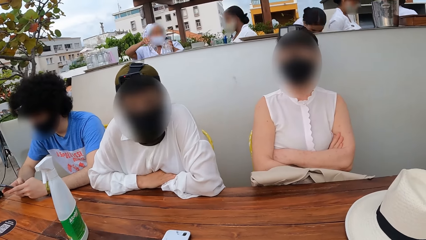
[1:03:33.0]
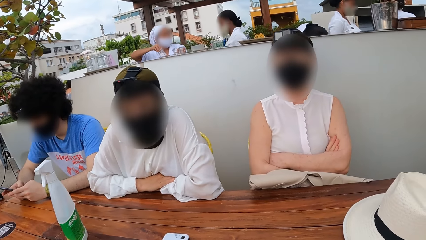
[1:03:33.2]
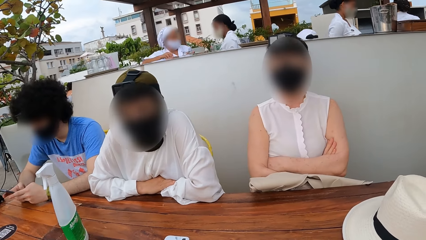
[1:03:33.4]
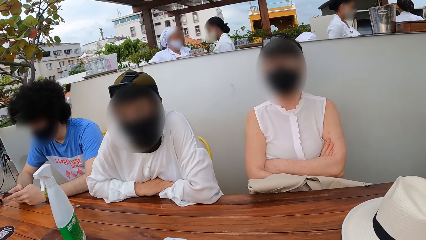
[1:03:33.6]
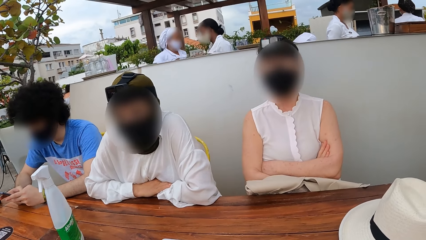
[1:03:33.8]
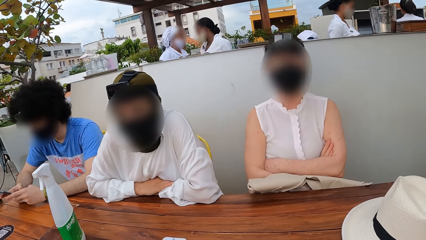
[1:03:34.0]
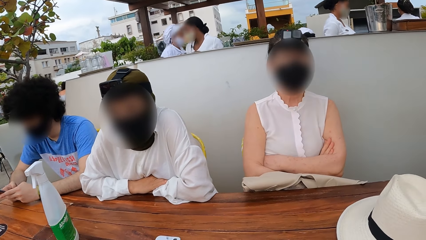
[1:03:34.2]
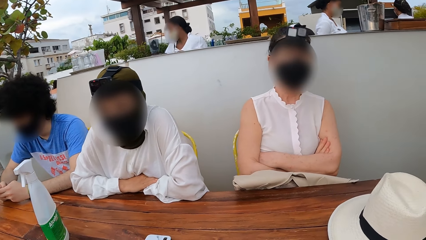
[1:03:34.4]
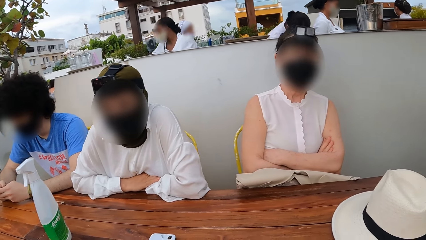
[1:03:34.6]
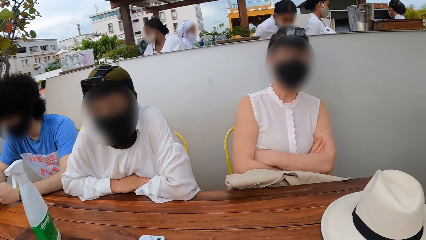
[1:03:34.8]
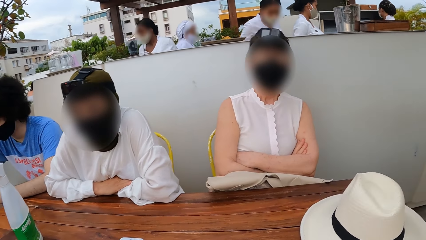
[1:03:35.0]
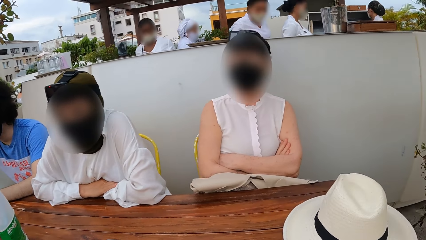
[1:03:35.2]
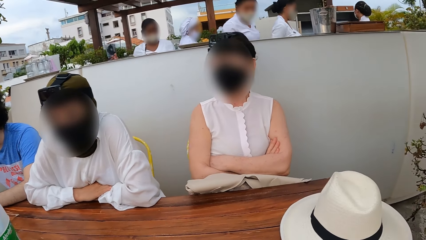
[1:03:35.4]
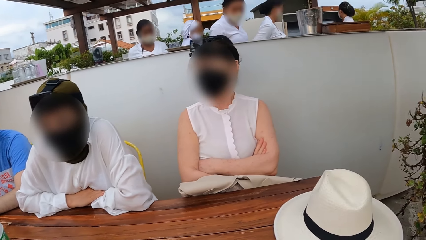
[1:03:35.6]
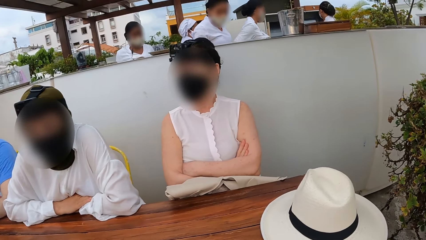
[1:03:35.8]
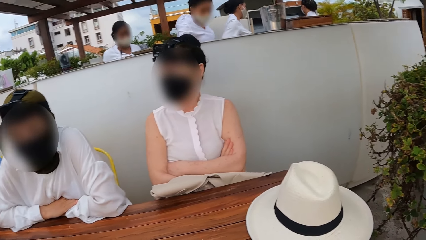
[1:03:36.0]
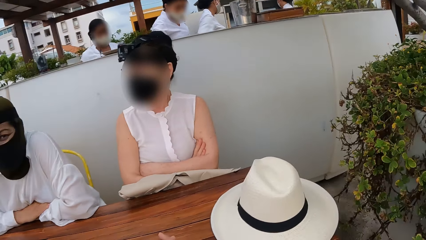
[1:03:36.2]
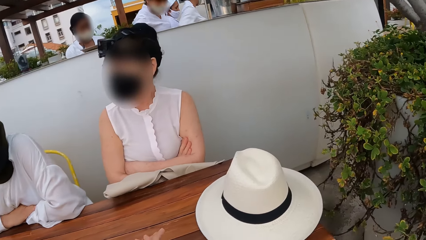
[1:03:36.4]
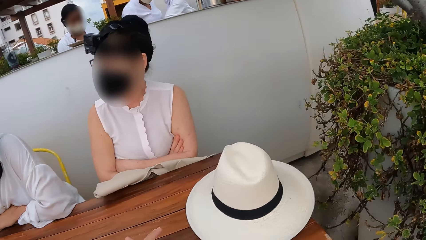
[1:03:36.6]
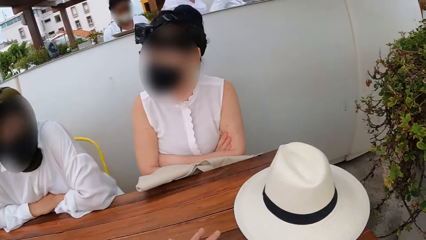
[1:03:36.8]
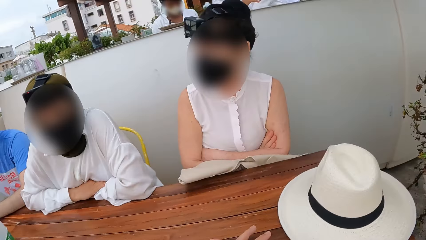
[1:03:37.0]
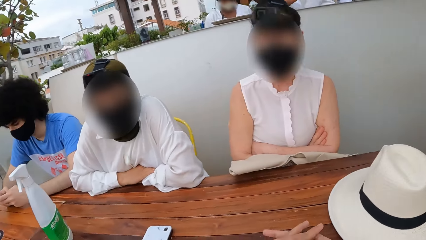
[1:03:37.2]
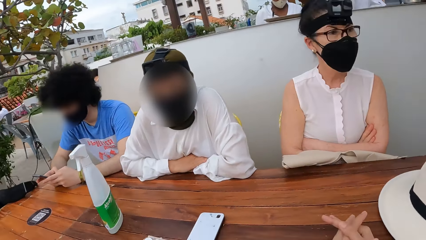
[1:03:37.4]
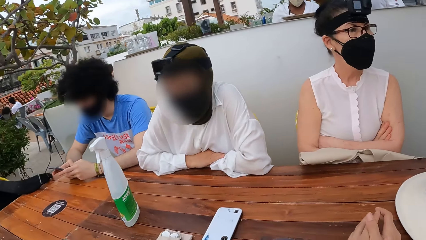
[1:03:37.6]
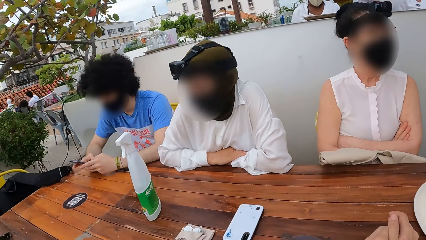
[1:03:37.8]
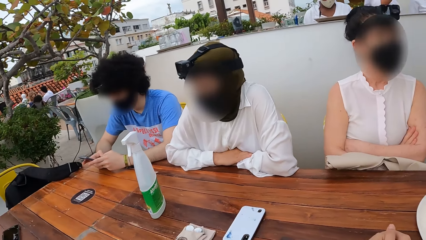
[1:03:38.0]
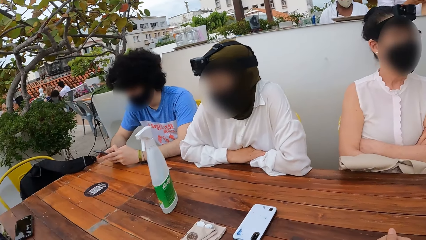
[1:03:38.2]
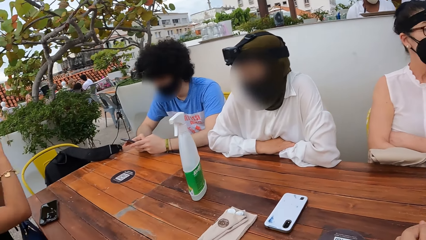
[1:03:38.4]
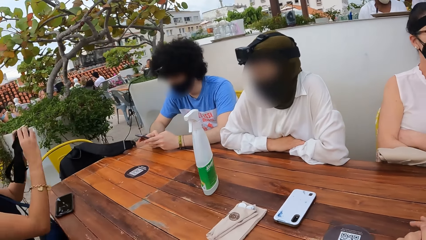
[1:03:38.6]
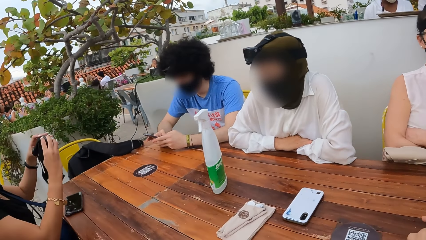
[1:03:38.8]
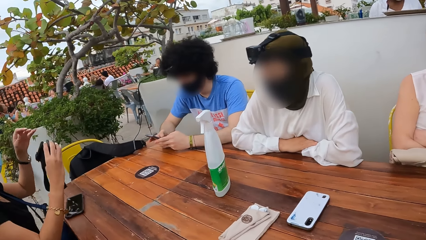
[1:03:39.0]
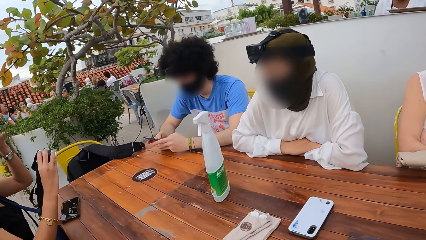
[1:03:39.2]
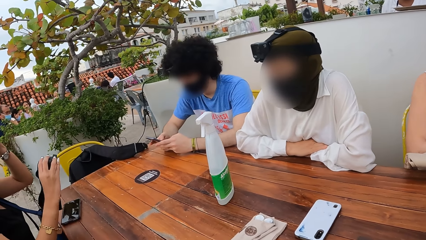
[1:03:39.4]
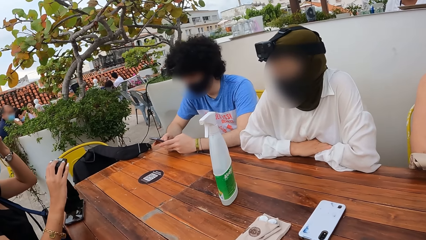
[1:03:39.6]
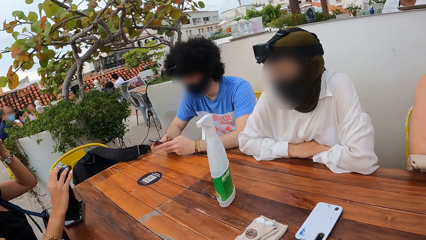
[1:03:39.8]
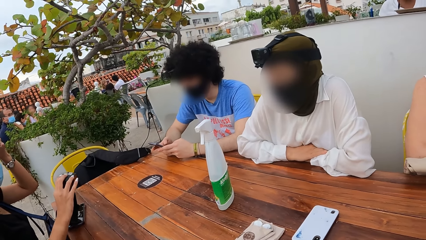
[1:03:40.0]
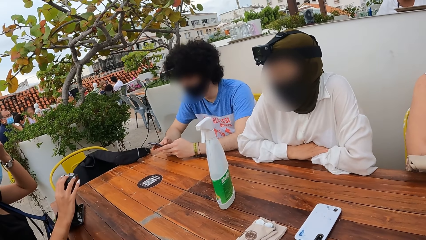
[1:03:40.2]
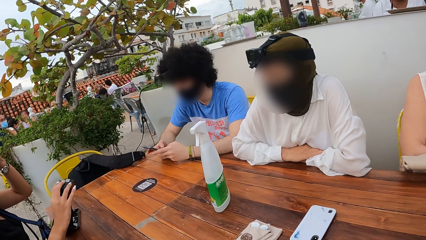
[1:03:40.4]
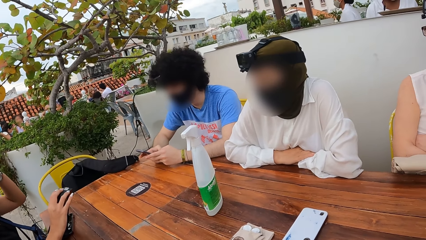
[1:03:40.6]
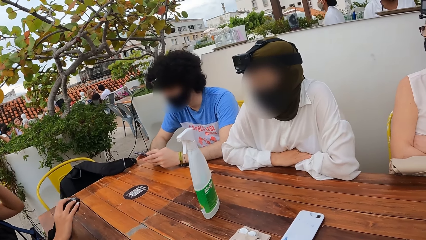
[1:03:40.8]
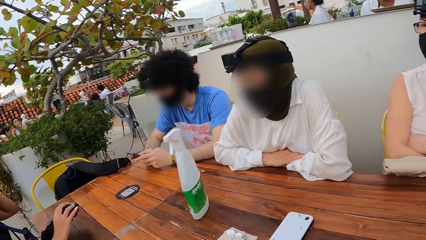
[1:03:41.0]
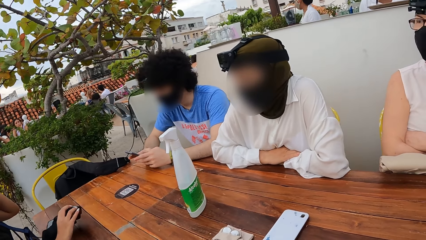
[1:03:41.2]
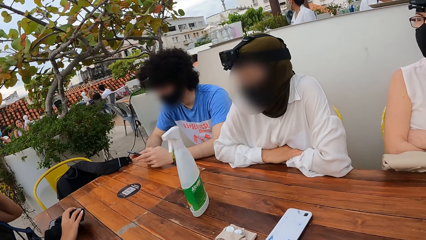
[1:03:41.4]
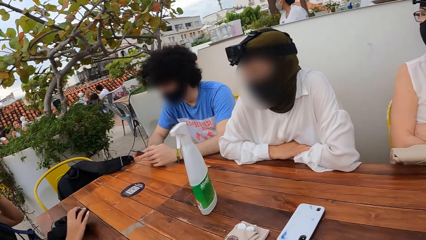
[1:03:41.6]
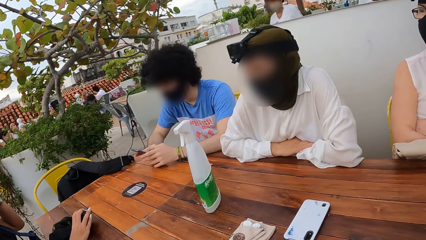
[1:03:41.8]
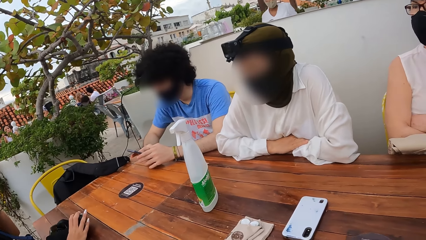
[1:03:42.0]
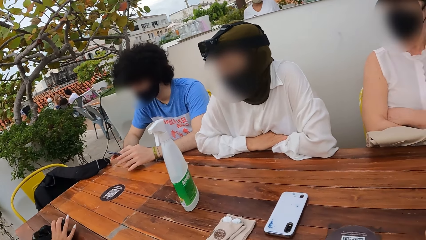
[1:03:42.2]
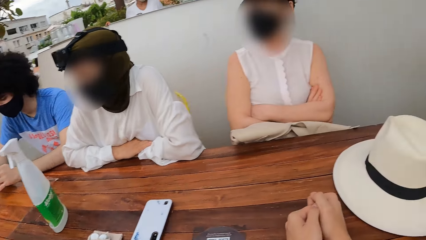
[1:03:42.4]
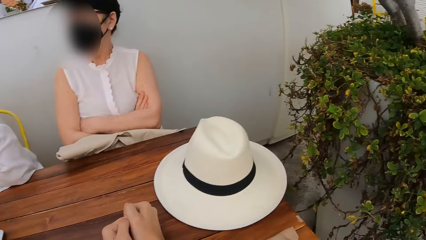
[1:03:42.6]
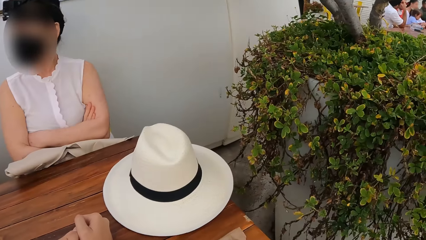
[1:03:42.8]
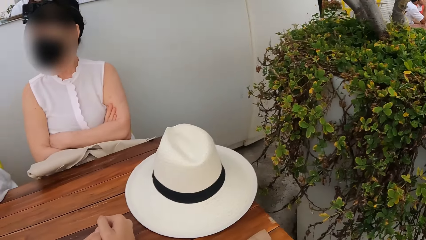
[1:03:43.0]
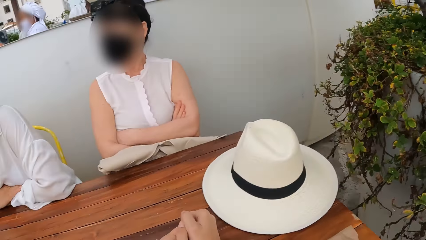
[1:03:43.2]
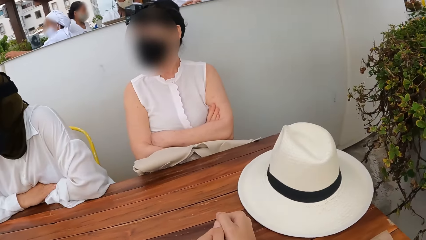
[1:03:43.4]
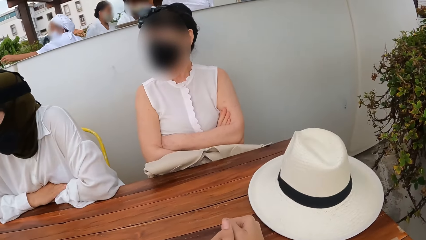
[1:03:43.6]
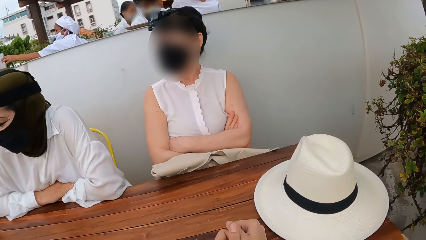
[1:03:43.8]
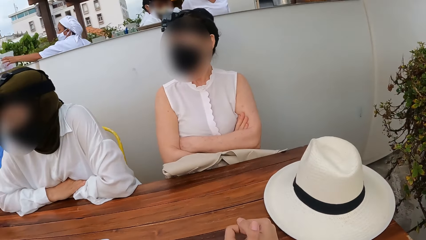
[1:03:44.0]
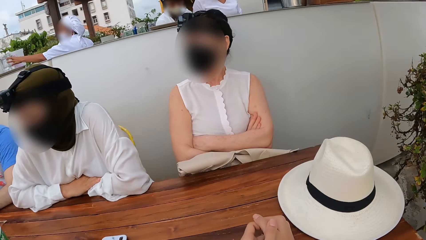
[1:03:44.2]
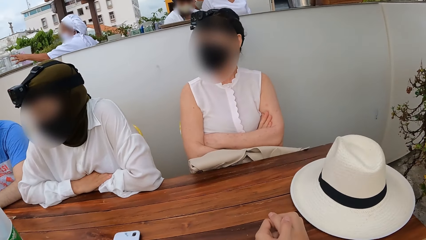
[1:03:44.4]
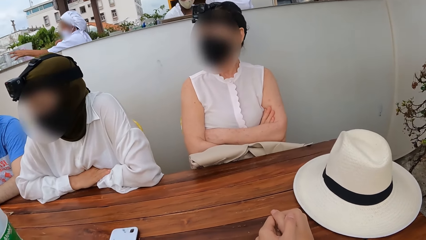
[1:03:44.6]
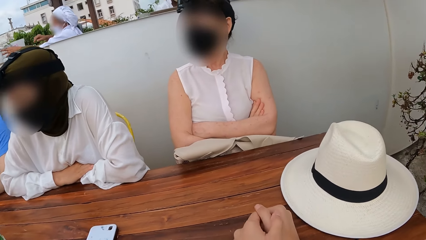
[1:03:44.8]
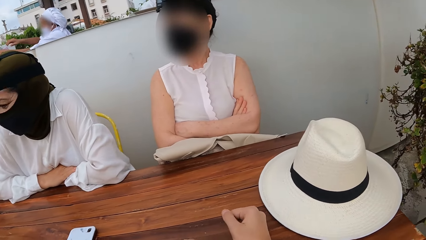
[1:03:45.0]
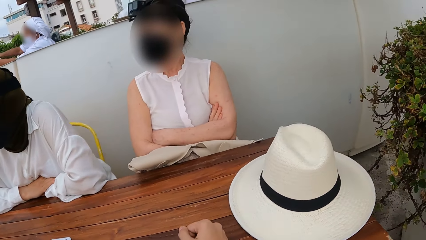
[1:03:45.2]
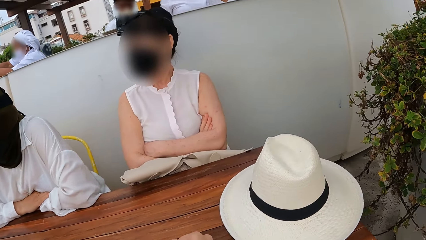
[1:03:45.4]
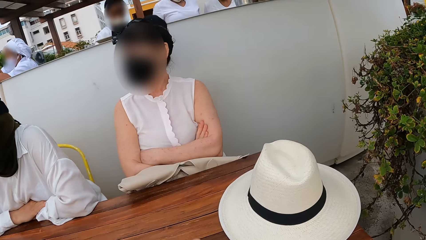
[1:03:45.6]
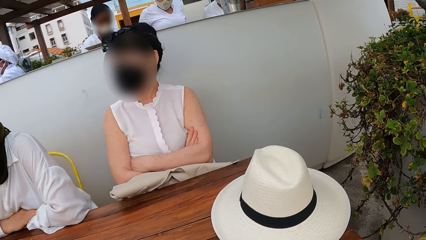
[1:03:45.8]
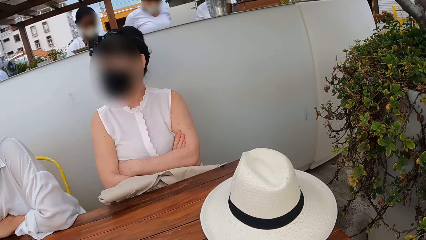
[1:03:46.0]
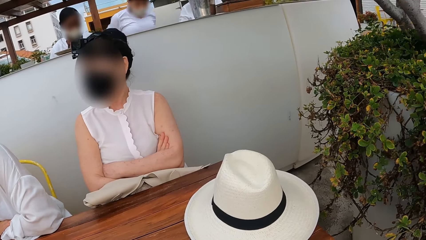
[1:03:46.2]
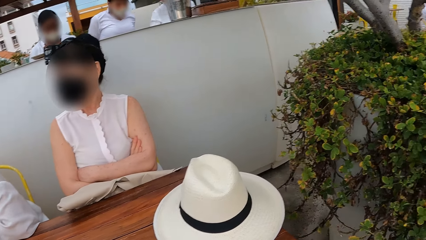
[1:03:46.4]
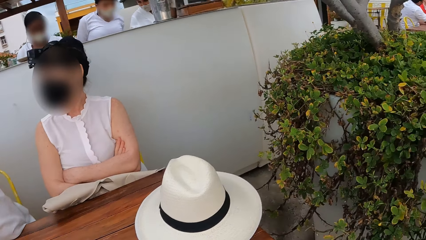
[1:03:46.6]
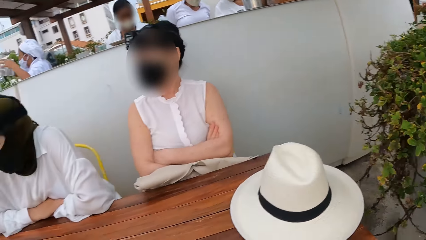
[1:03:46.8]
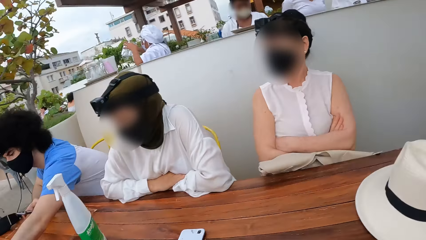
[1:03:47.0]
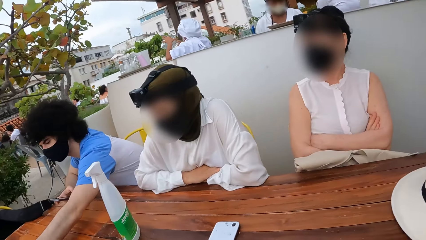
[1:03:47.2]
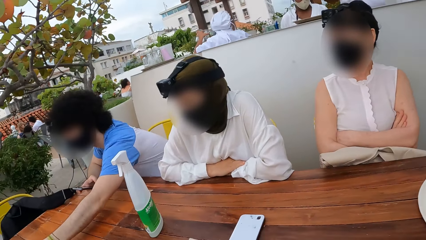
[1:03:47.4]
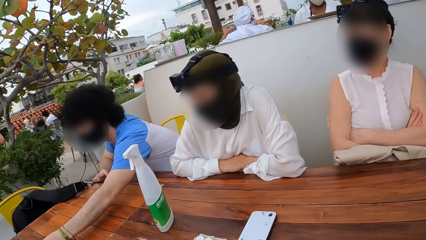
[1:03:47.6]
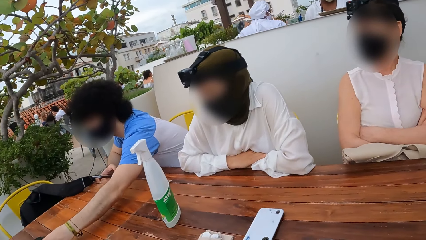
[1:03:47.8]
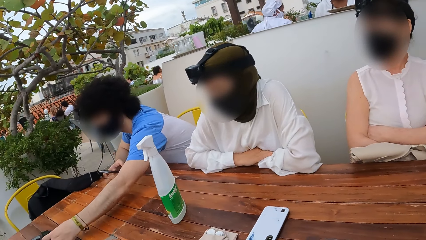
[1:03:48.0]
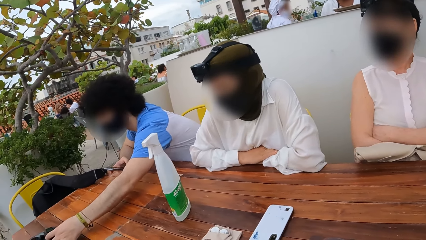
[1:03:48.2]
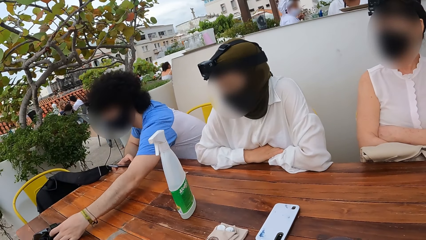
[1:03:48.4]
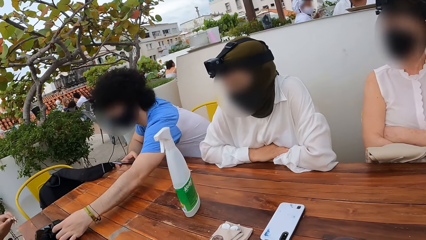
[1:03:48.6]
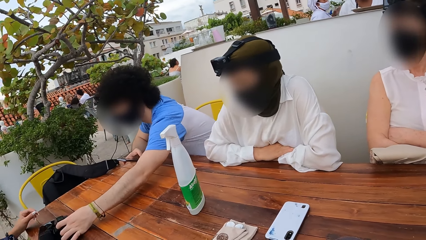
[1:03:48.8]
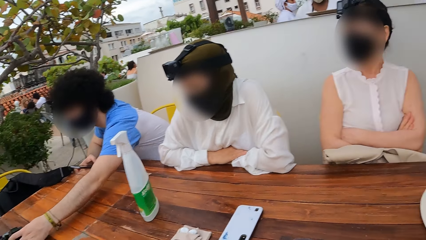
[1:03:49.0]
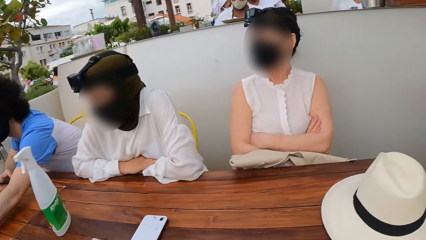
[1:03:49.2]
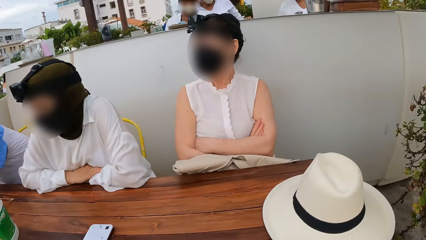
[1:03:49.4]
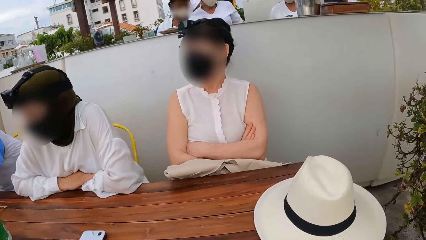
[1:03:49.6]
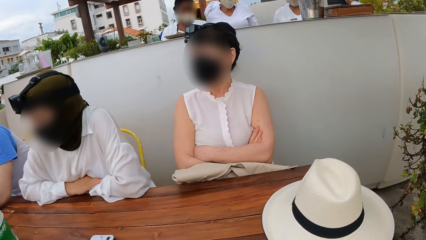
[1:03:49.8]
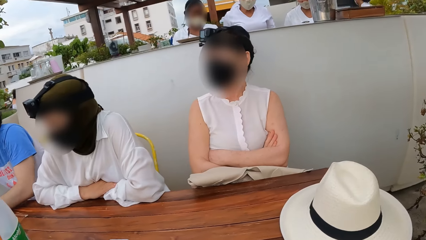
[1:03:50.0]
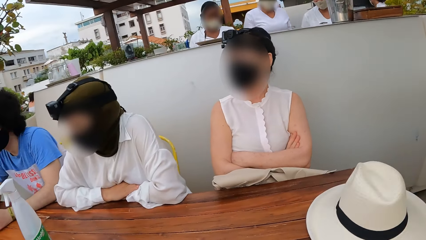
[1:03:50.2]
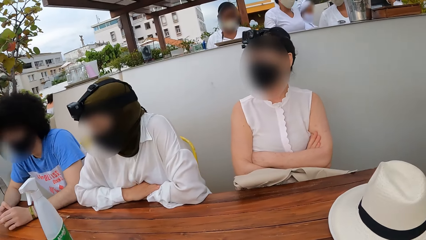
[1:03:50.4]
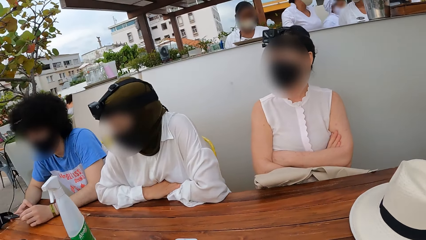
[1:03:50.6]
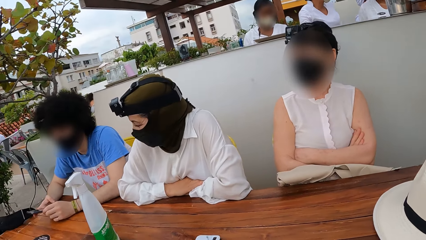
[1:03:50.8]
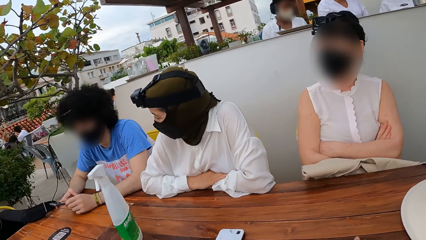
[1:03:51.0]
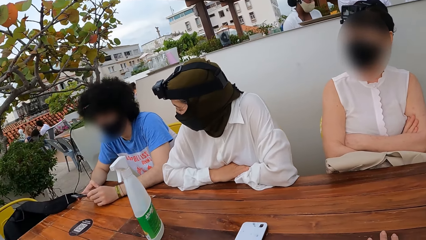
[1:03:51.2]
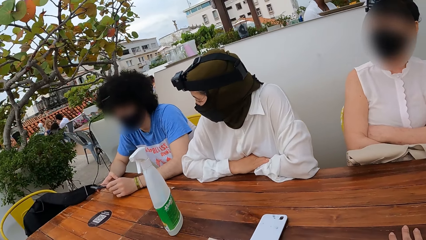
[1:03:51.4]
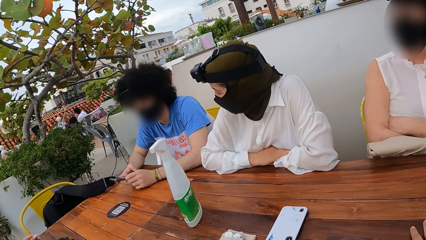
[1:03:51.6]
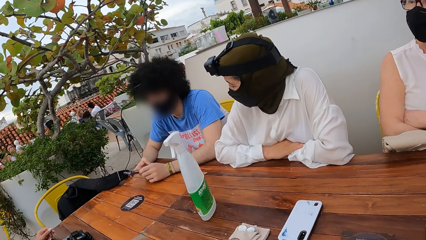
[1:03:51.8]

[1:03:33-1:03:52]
A person removes the camera from her head. She puts the camera on the table. The camera wearer looks around. They look at three other people. One of them holds the camera on the table. The camera wearer looks around.
